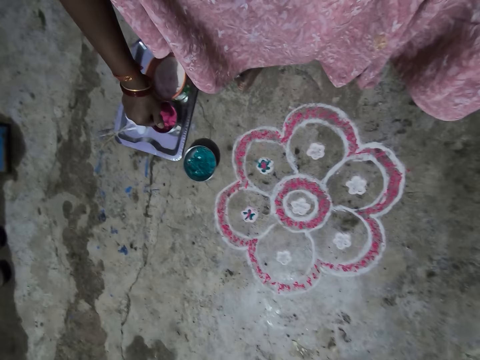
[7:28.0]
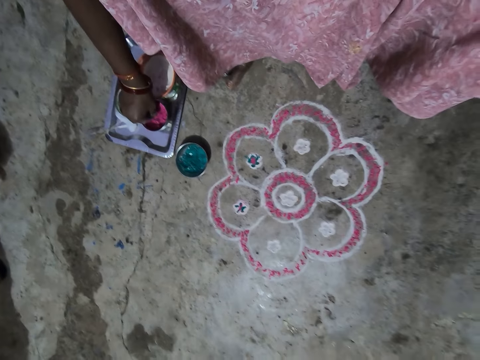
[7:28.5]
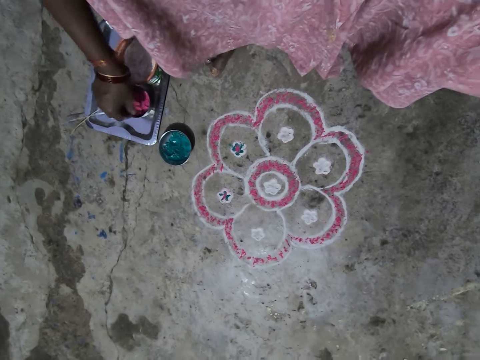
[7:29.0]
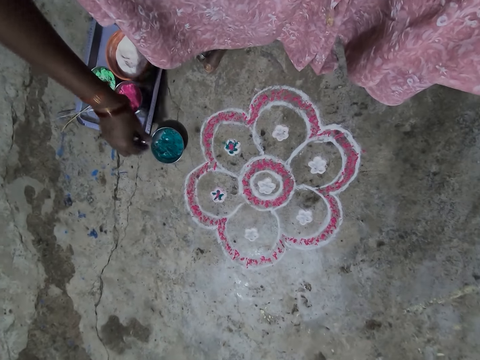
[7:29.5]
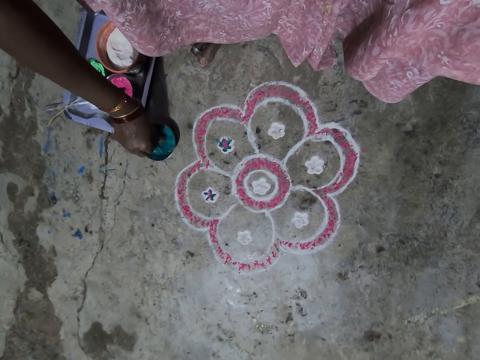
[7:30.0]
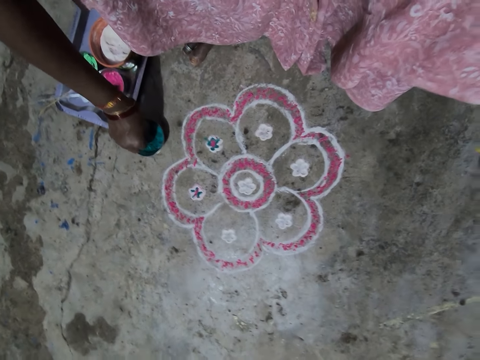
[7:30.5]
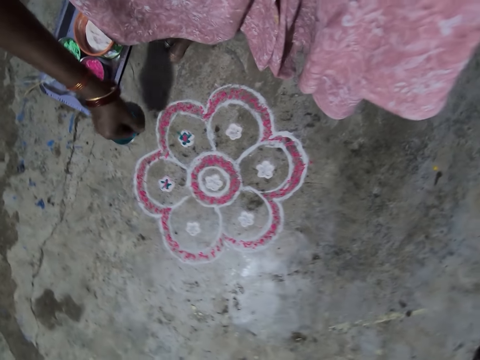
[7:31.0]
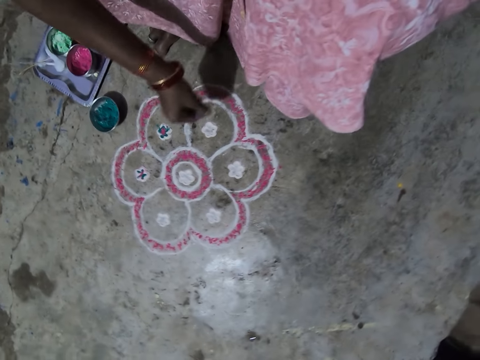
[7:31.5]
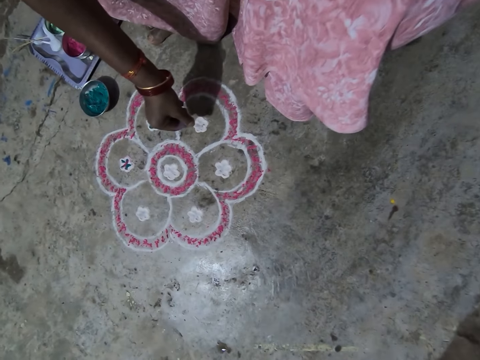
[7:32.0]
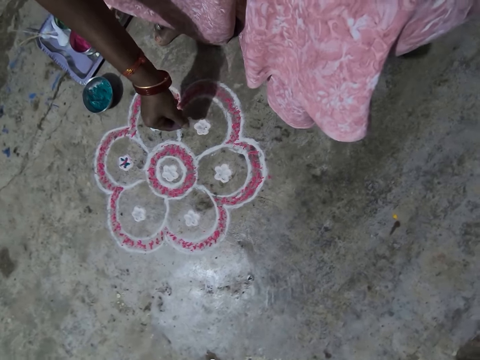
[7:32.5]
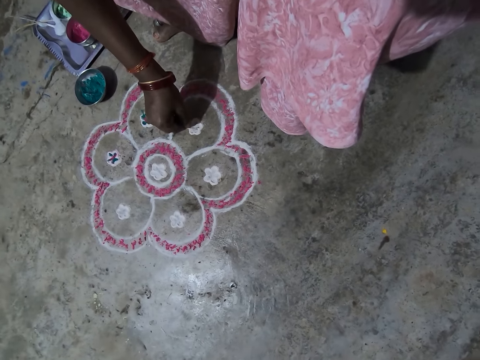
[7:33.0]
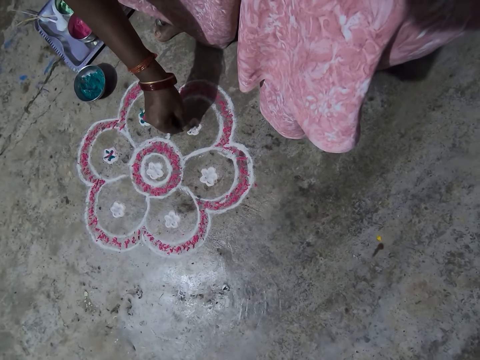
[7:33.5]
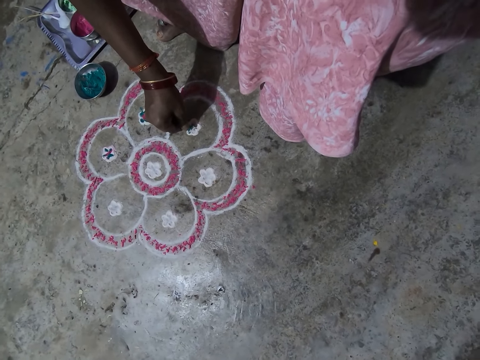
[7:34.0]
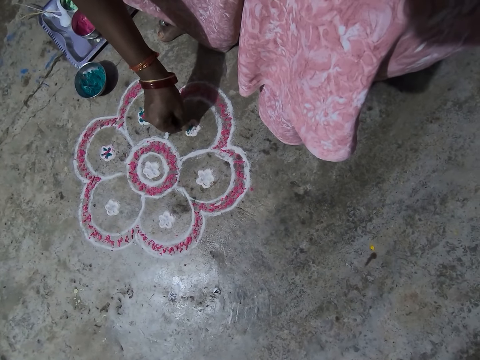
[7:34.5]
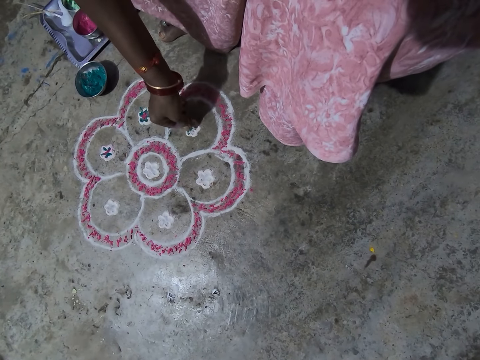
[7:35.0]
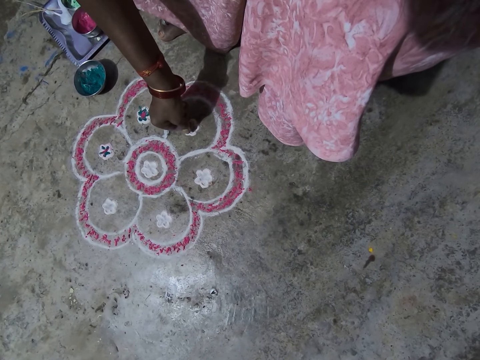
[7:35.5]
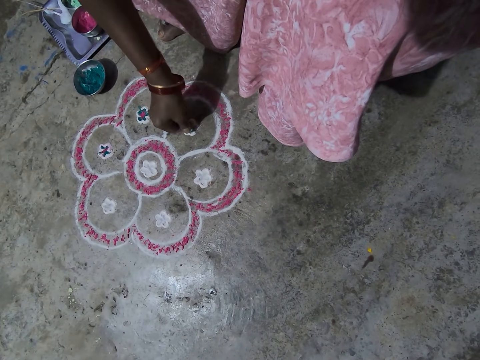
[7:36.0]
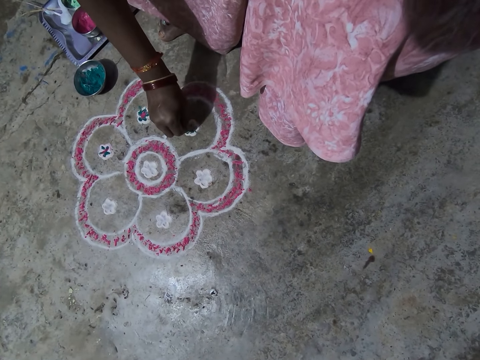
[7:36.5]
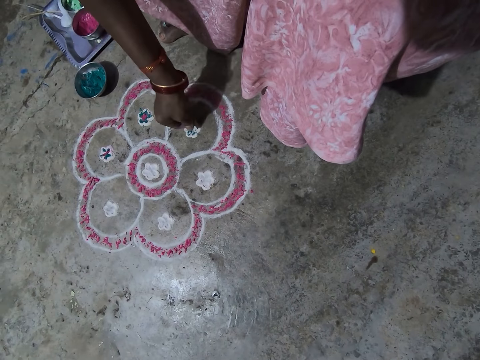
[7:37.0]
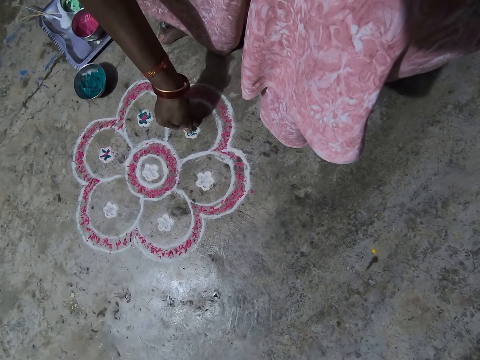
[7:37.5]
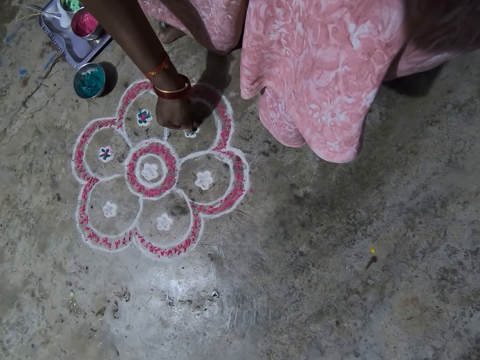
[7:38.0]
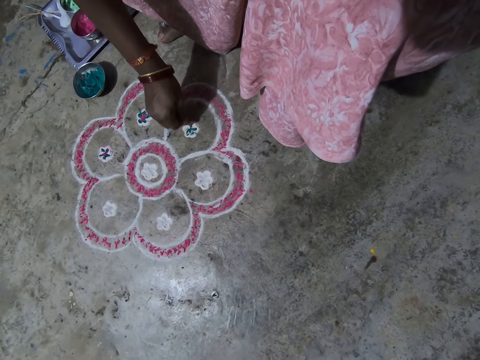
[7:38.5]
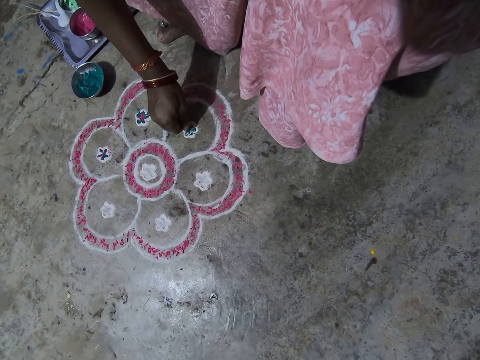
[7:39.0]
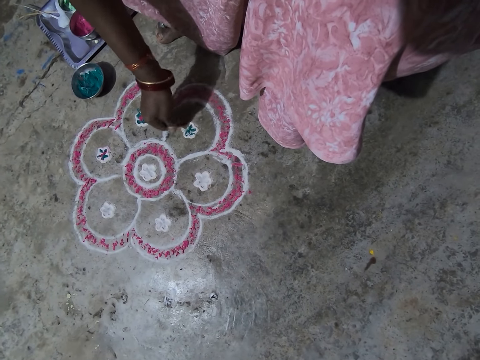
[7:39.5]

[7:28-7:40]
The camera wearer scoops the wash paint or powder in the bowl in the tray on the floor. They decorate the drawing flower on the floor. They pour the powder.

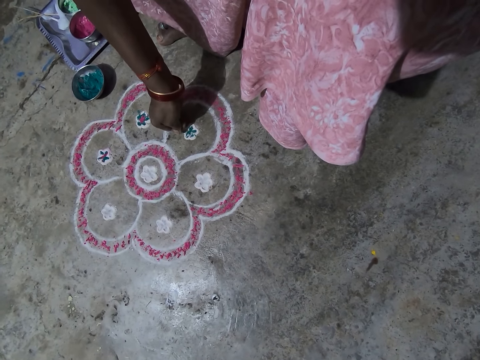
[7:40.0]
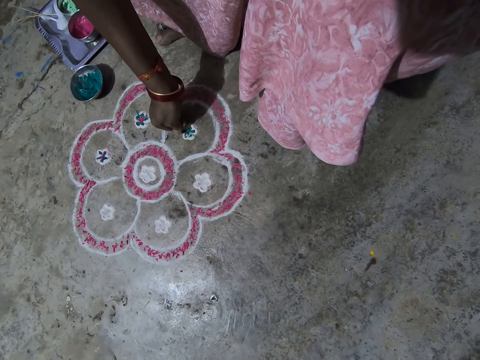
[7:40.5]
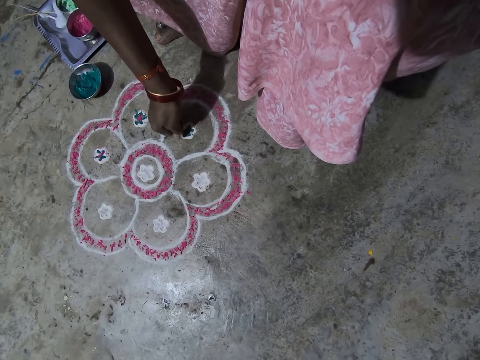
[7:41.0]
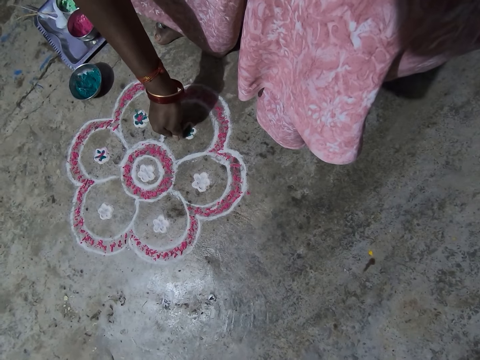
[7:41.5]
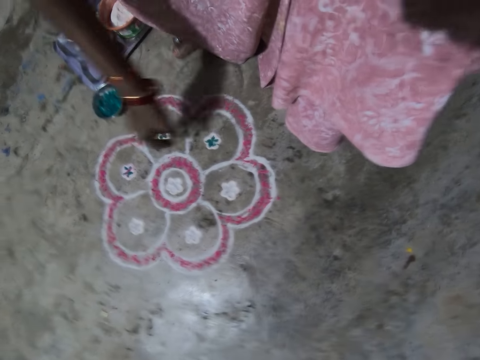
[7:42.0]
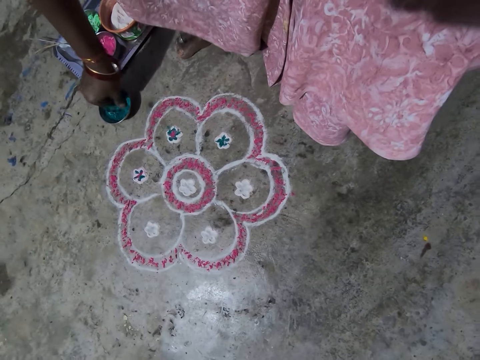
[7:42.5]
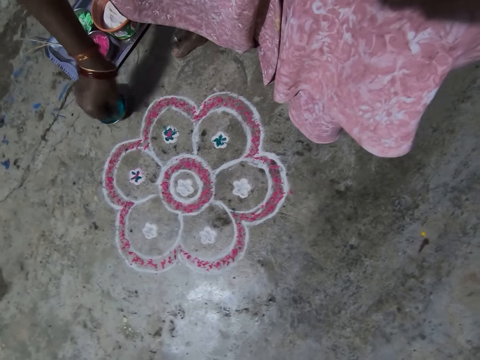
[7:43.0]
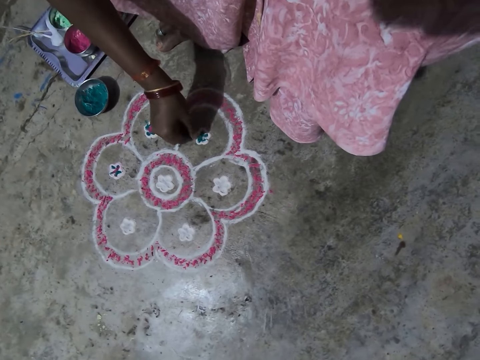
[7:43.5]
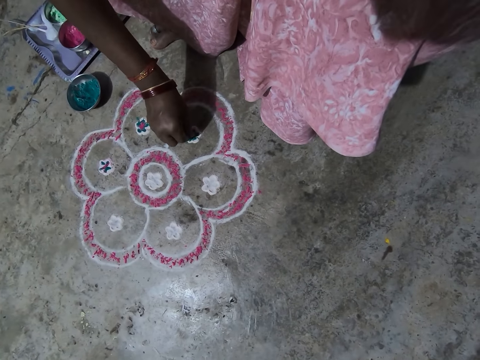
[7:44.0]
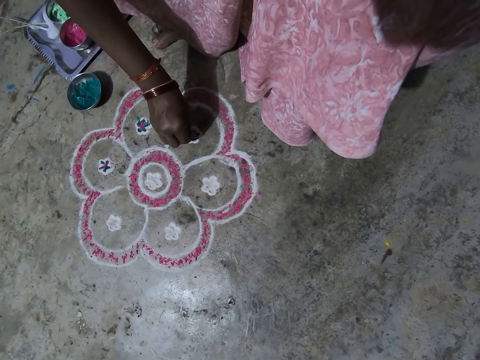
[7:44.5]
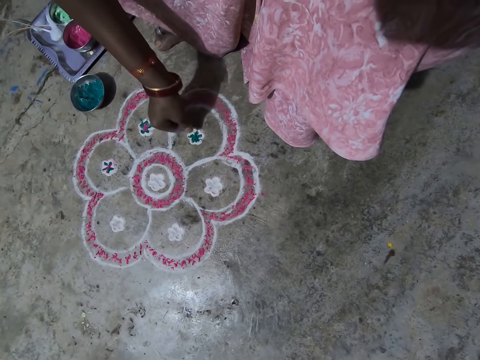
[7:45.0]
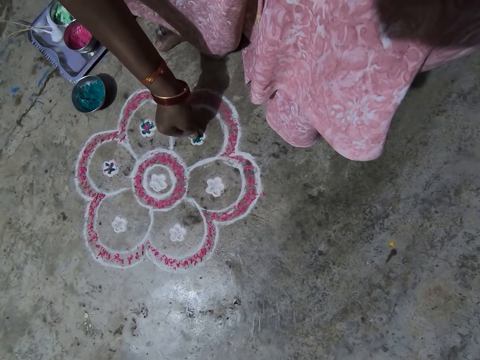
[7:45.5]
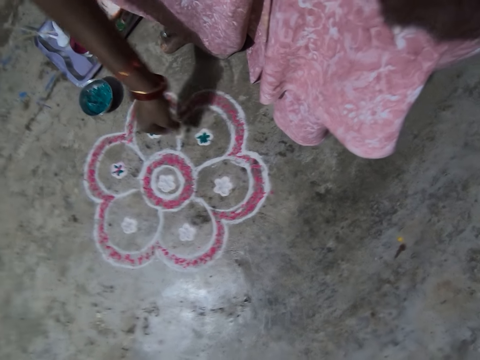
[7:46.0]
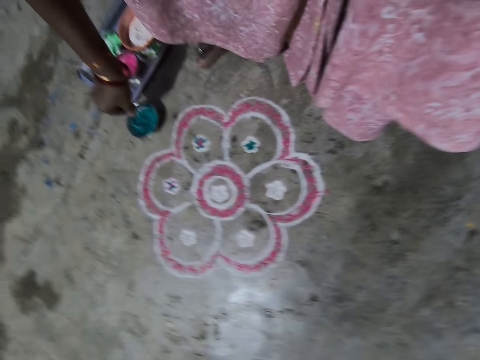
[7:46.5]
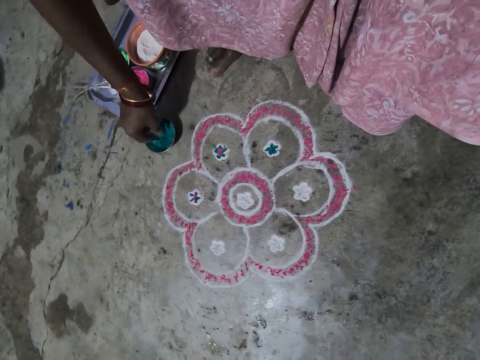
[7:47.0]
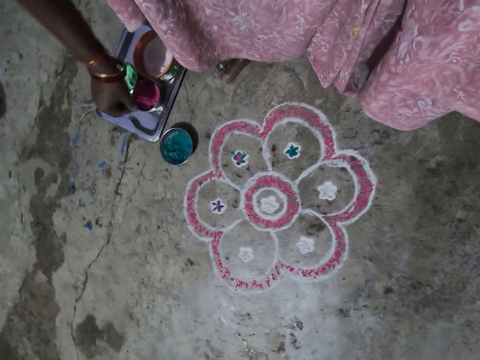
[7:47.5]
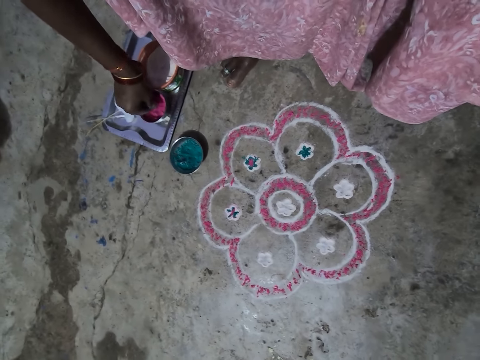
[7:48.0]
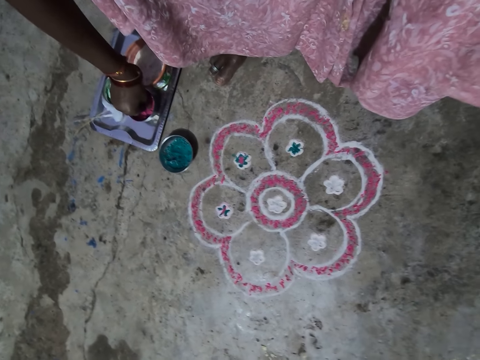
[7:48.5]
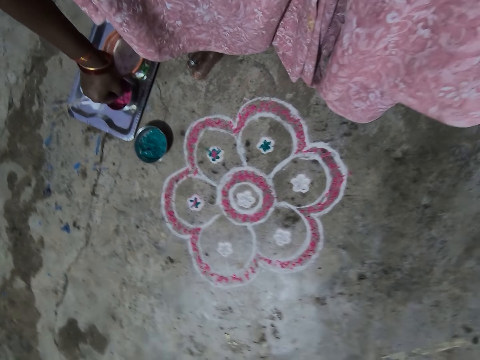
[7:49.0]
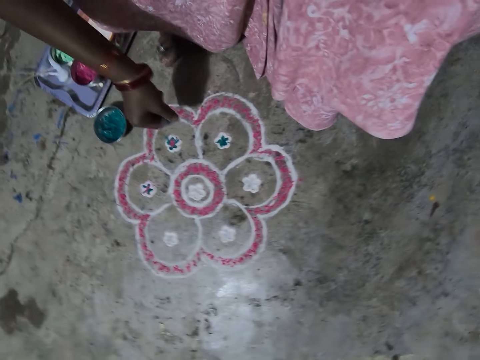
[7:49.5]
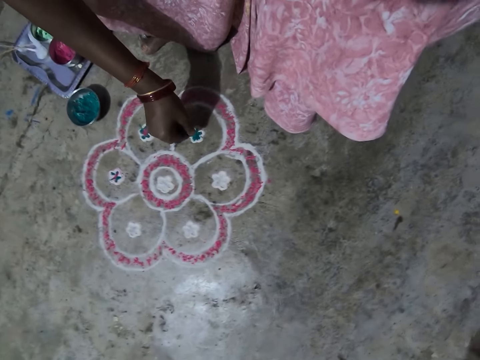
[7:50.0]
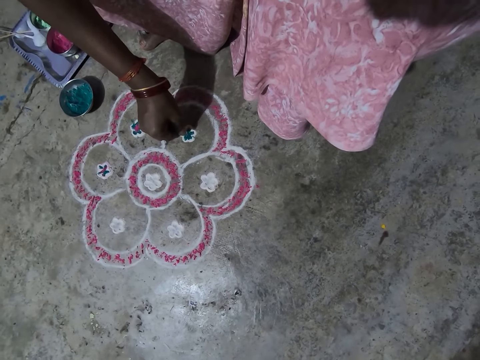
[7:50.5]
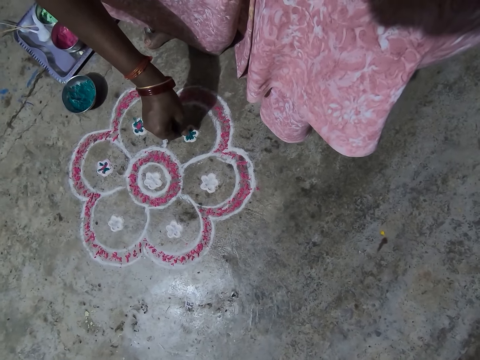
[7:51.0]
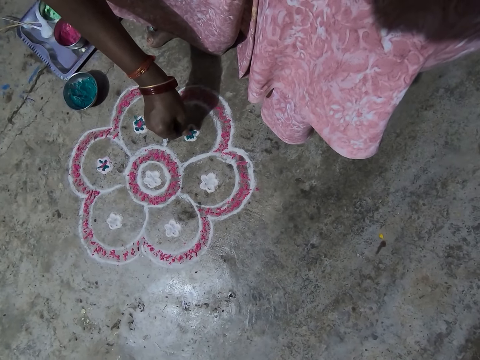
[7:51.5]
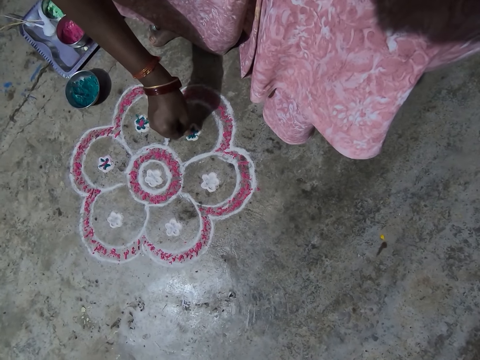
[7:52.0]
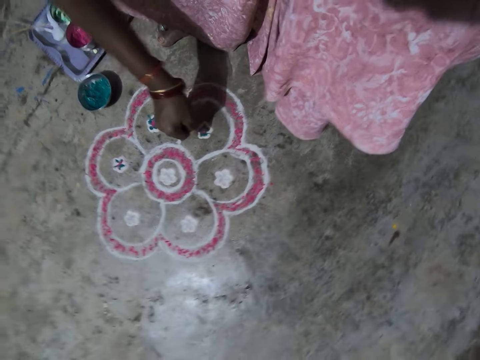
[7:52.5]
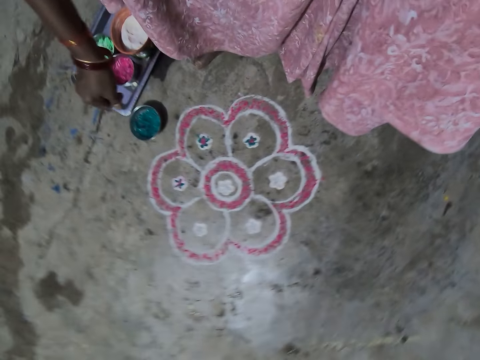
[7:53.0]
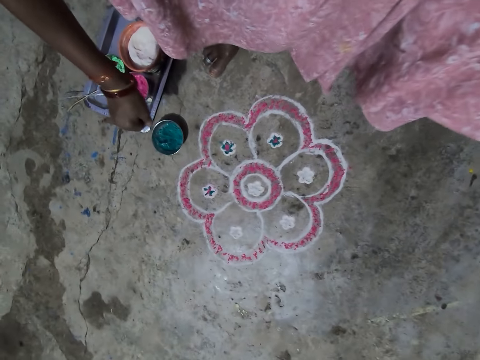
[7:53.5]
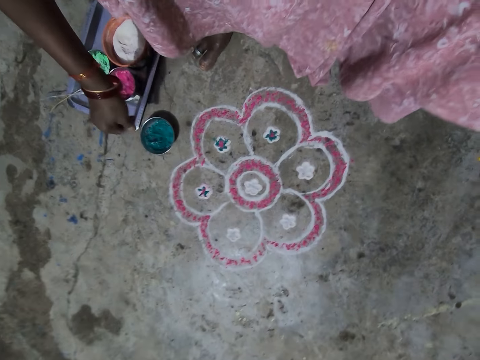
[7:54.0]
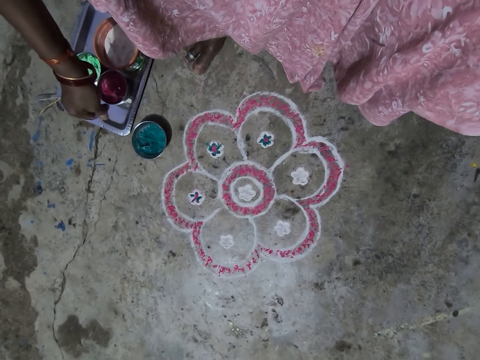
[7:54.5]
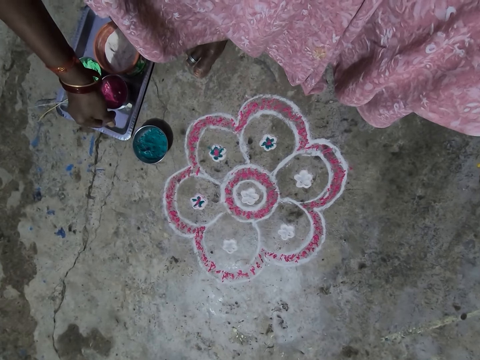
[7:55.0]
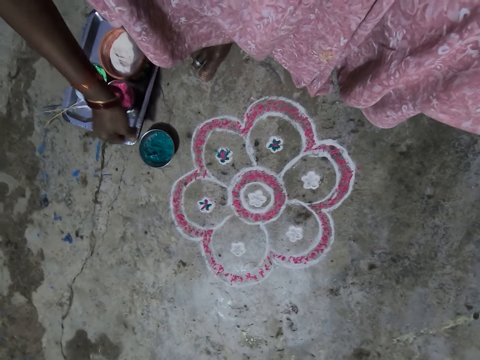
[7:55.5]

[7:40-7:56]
The camera wearer scoops the wash paint or powder in the bowl in the tray on the floor. They decorate the drawing flower on the floor. They pour the powder. They scoop the wash paint in the bowl in the tray on the floor. They decorate the drawing flower on the floor. They pour the powder.
